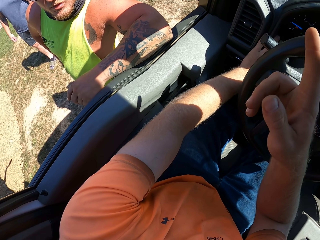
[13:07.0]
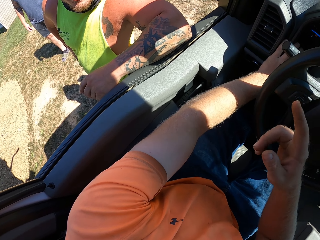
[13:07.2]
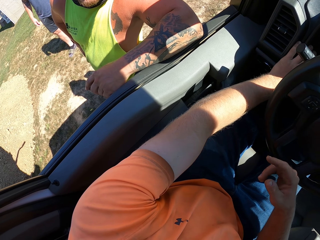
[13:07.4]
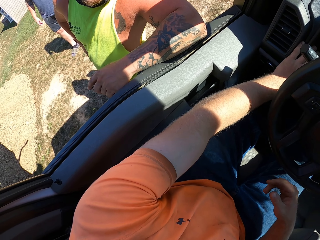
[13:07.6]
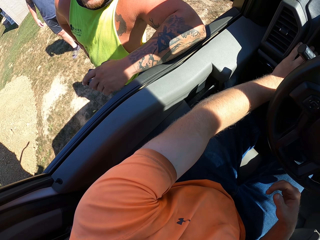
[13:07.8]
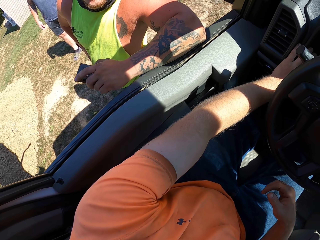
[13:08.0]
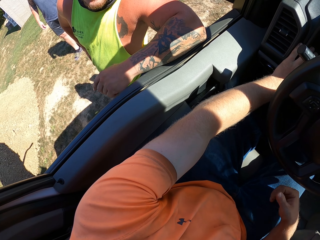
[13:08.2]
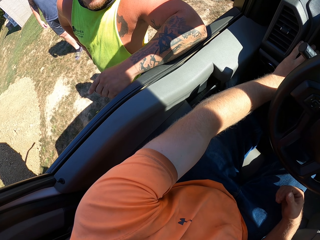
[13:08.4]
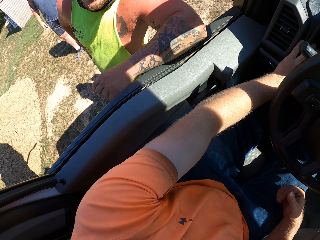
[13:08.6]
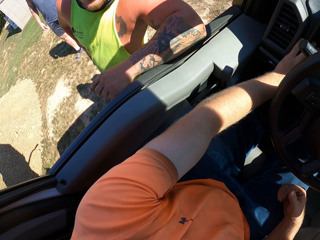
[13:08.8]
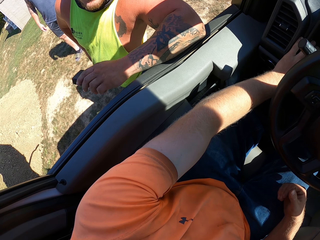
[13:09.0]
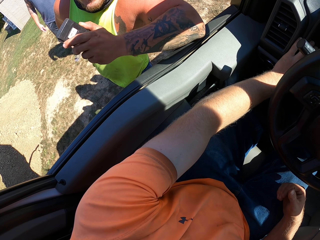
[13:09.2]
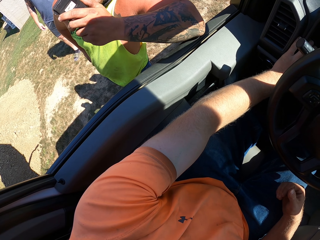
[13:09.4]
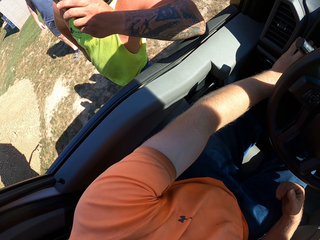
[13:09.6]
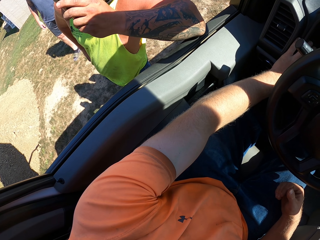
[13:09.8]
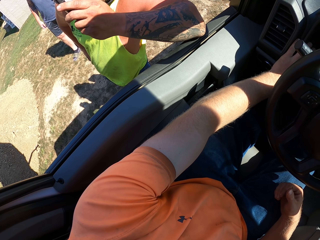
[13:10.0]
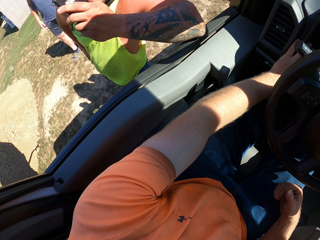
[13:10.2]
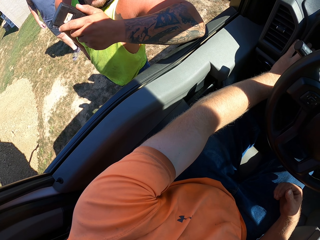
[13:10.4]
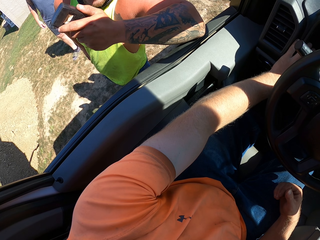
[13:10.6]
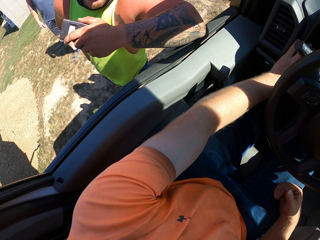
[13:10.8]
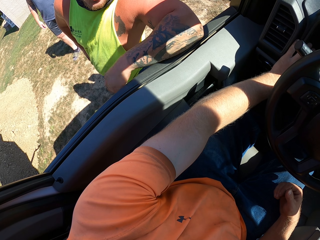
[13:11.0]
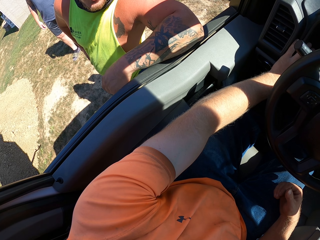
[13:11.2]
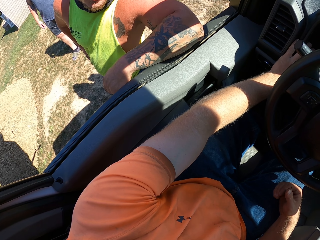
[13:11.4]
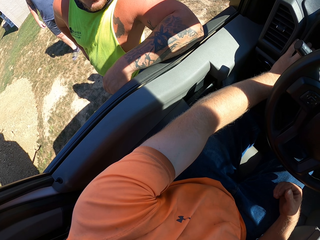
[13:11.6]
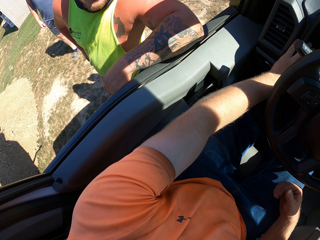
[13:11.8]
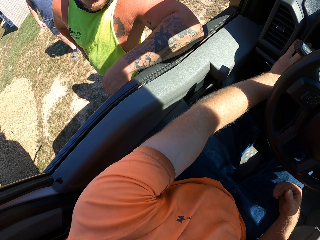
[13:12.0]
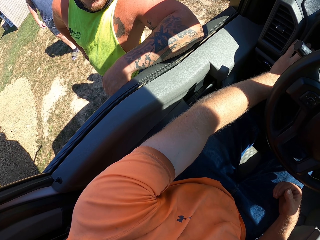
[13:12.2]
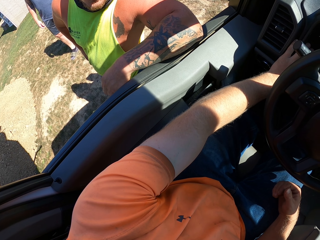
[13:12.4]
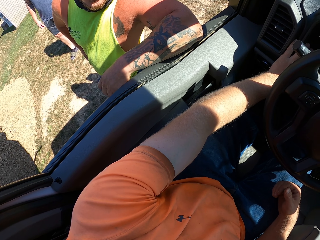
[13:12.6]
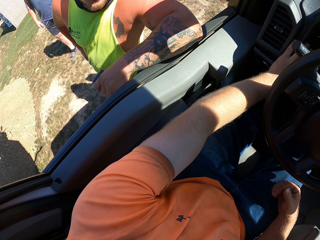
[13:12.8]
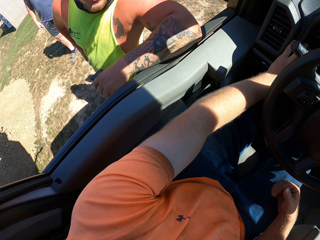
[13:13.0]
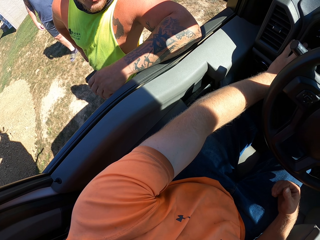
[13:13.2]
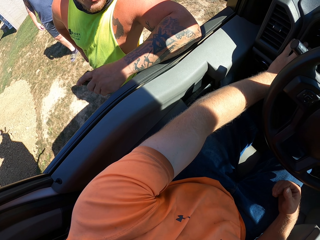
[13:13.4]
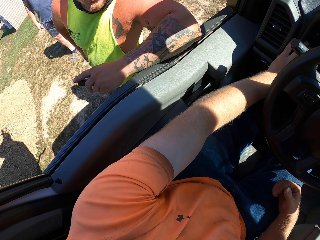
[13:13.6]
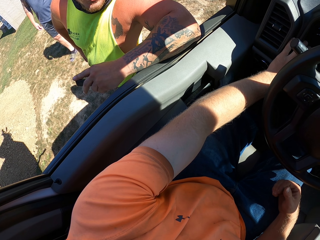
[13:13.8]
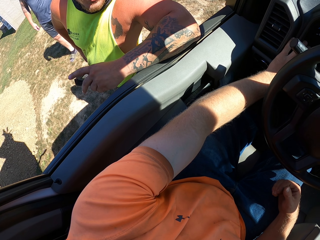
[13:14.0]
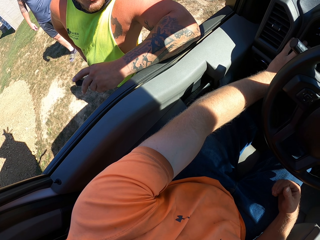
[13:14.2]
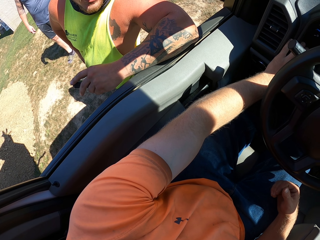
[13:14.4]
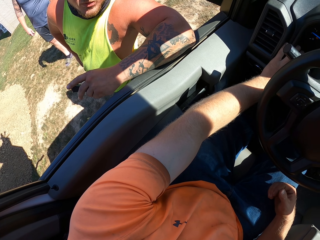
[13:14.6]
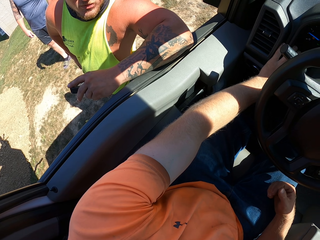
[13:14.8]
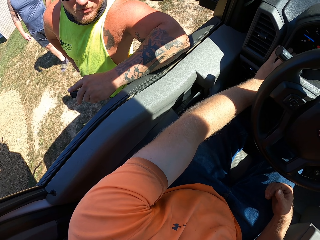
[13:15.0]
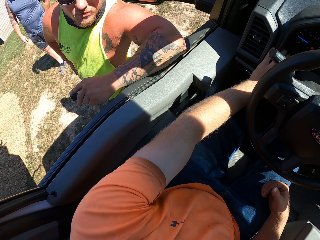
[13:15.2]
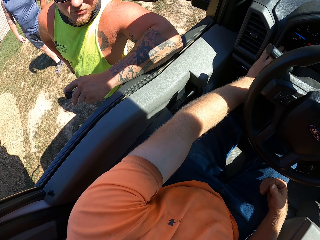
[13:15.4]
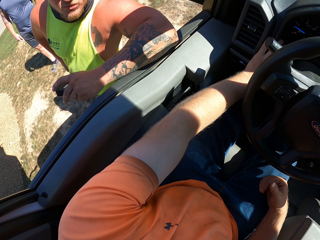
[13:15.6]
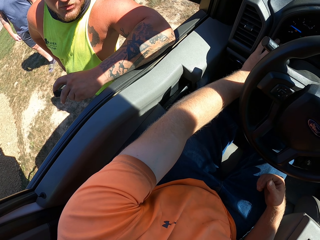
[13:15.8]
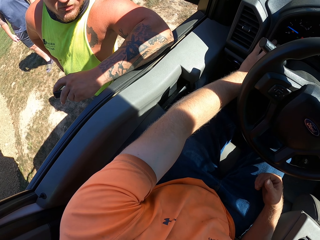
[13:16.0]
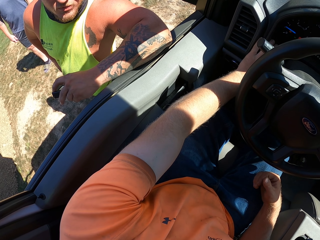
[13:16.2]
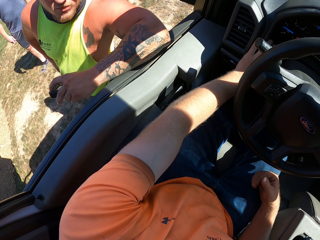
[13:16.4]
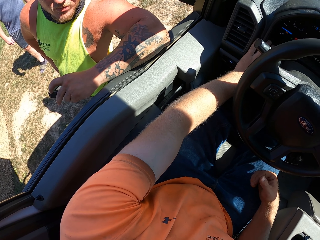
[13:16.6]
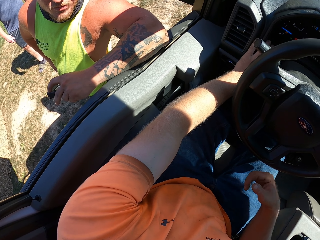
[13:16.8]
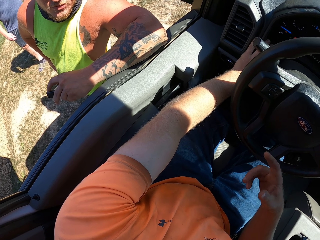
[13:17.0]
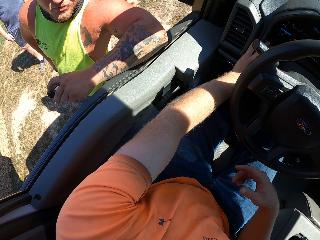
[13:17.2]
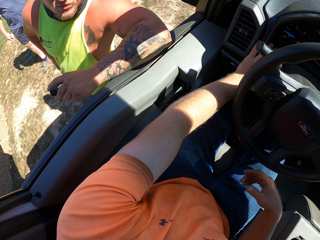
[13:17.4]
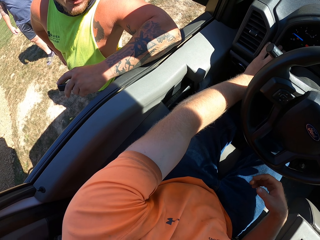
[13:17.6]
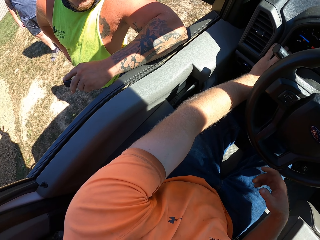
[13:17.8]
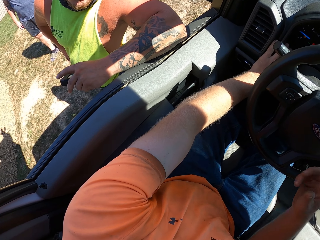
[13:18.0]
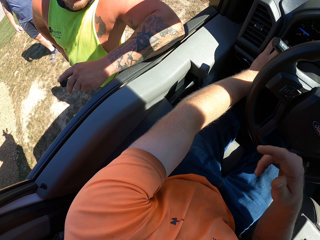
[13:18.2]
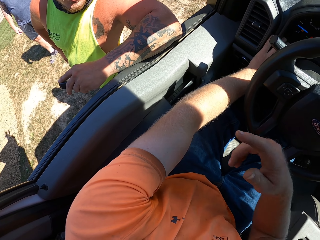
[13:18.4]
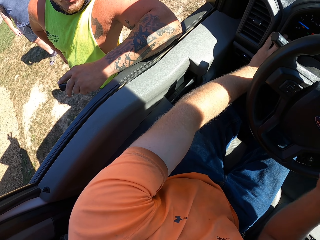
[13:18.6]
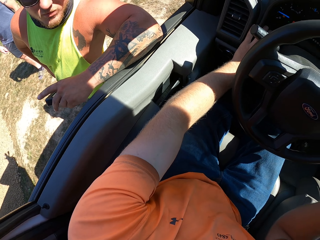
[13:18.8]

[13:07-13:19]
The camera wearer moves her hands. A man converses with the camera wearer.

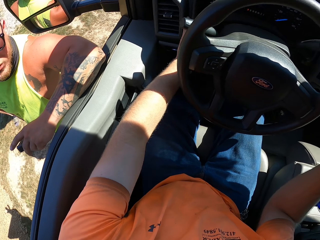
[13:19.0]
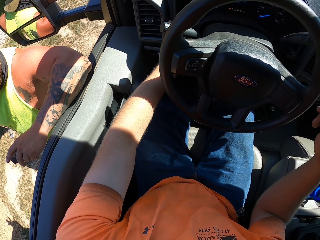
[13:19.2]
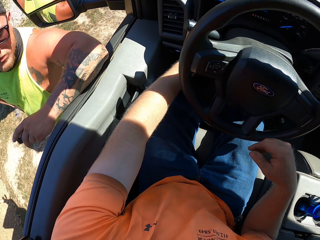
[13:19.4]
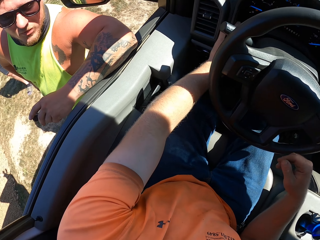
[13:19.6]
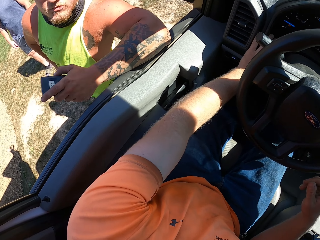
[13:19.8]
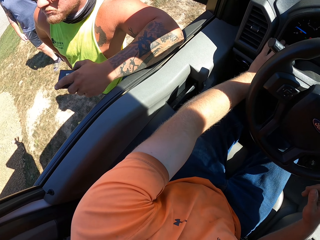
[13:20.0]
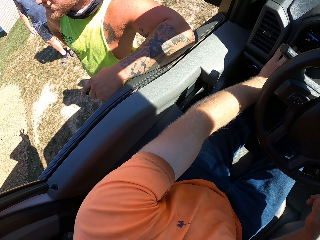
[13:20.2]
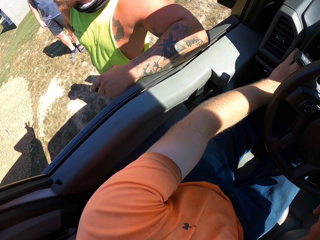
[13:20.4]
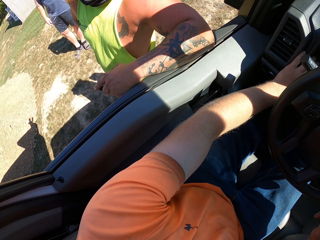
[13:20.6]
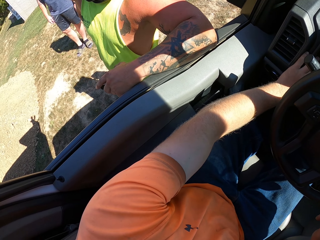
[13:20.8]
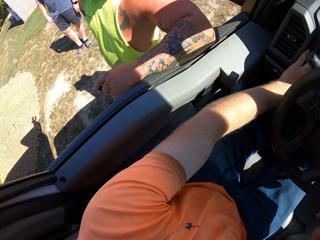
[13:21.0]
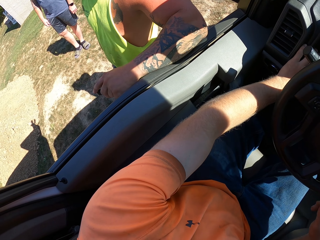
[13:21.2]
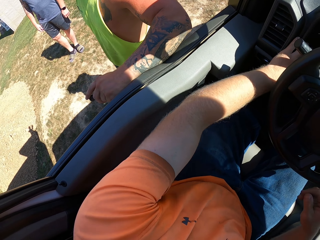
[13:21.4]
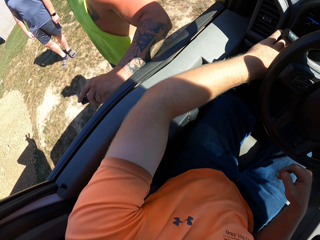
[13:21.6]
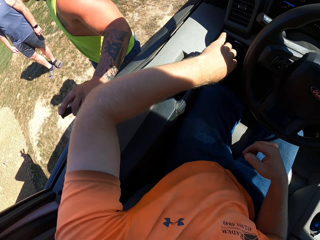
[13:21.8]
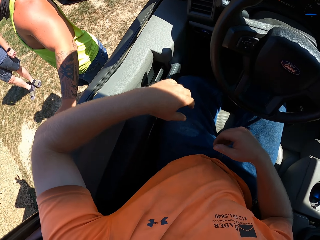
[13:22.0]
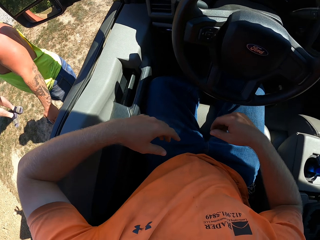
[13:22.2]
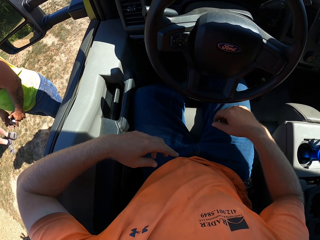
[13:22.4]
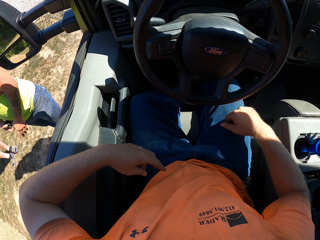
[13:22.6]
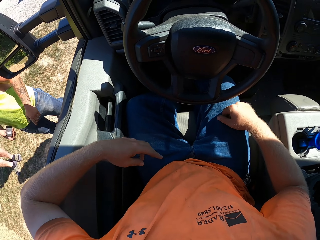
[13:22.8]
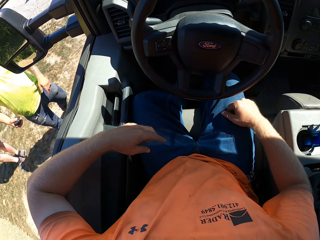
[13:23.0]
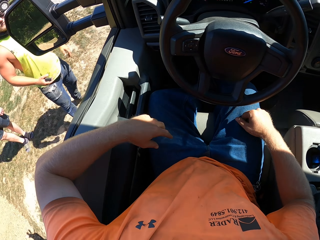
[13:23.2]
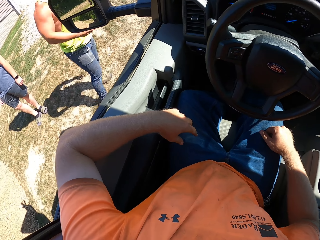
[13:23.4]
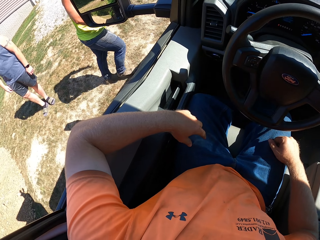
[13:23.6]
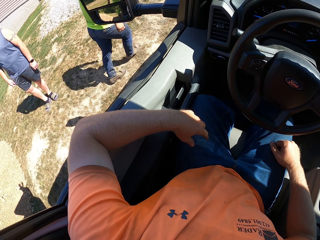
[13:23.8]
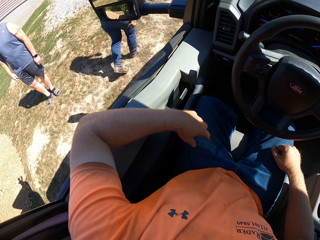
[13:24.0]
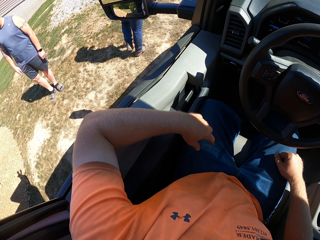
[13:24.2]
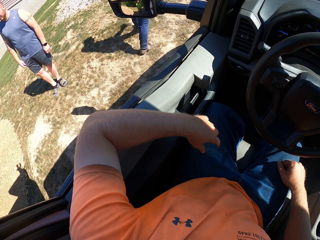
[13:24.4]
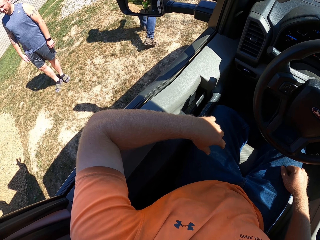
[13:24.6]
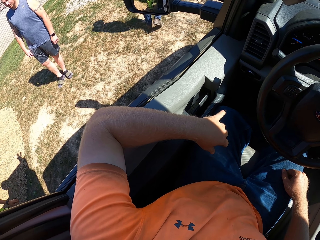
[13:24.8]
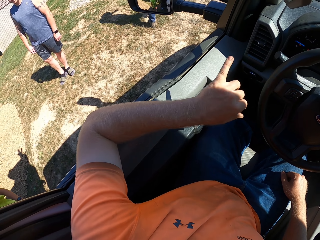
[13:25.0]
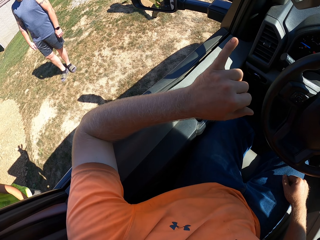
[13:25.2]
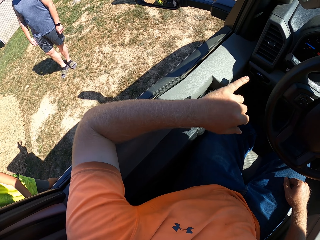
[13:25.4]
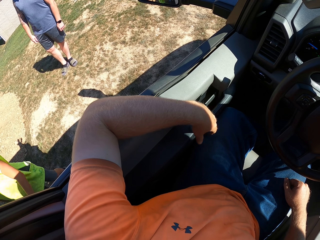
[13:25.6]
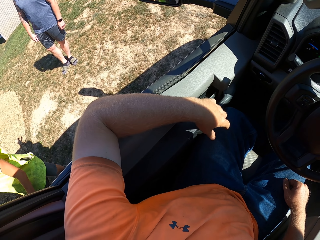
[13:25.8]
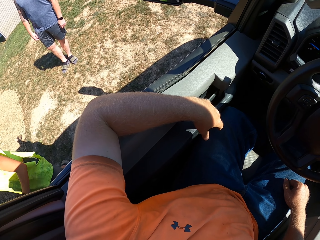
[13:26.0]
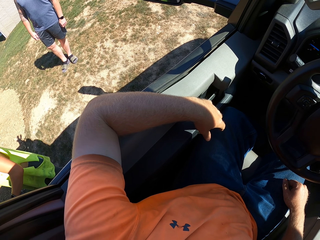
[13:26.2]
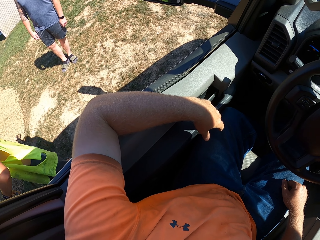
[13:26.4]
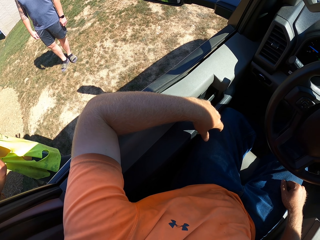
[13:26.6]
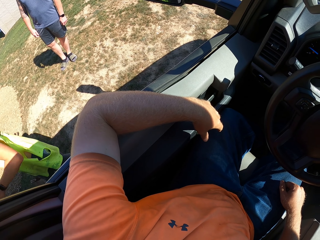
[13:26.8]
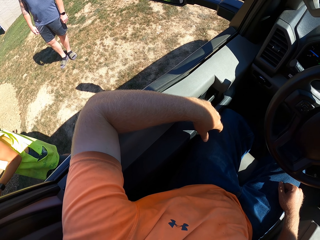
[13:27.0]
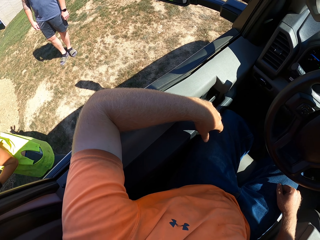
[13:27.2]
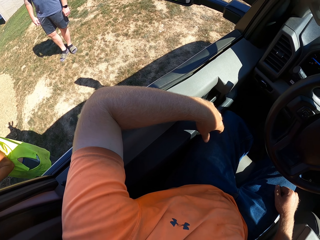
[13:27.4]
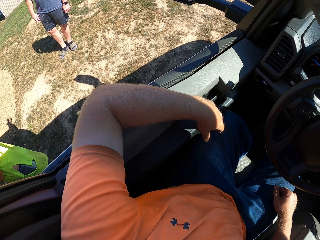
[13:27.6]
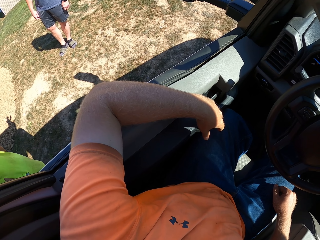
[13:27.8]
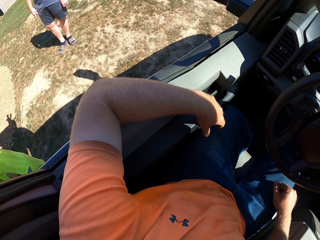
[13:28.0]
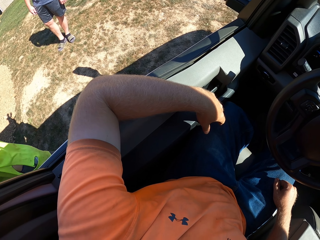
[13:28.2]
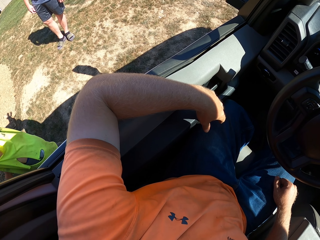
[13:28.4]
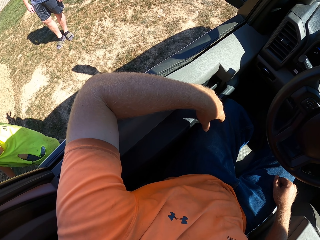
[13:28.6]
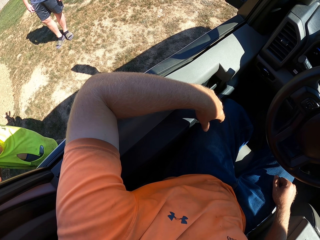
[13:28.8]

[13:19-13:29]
The camera wearer stares at something.
